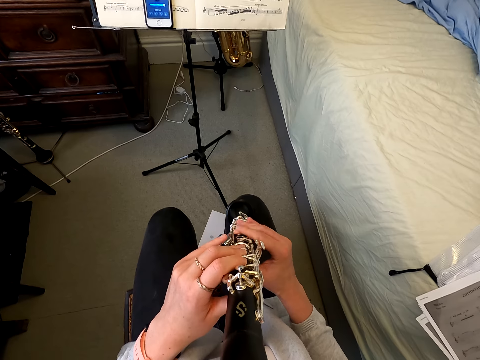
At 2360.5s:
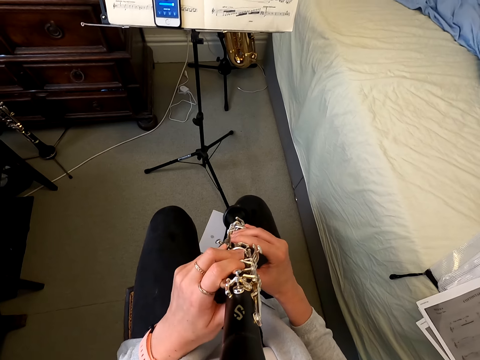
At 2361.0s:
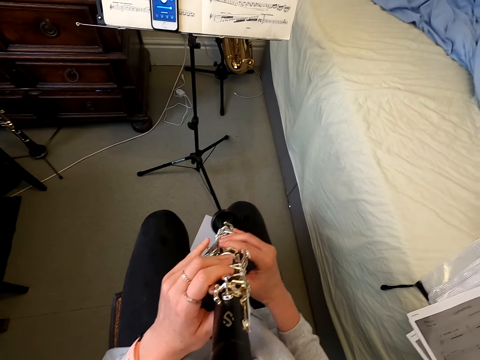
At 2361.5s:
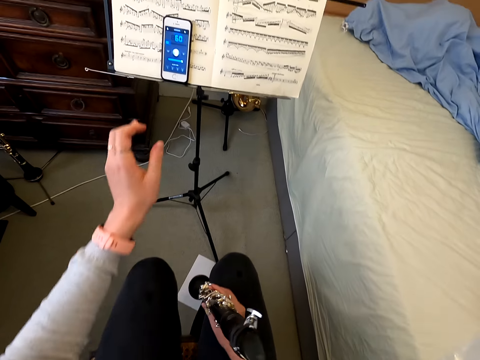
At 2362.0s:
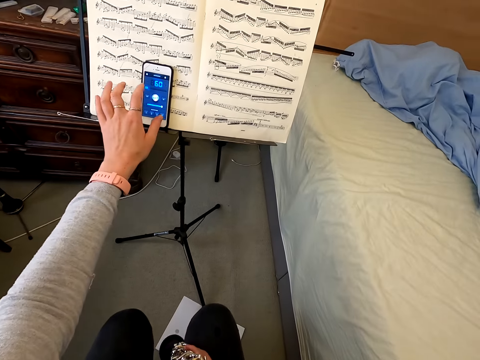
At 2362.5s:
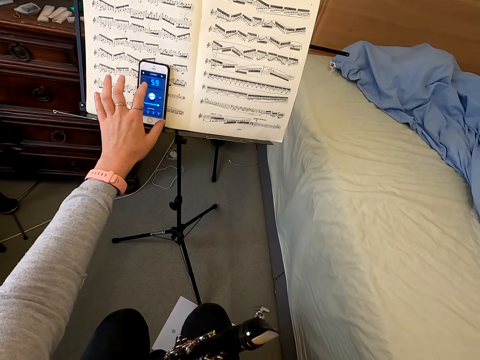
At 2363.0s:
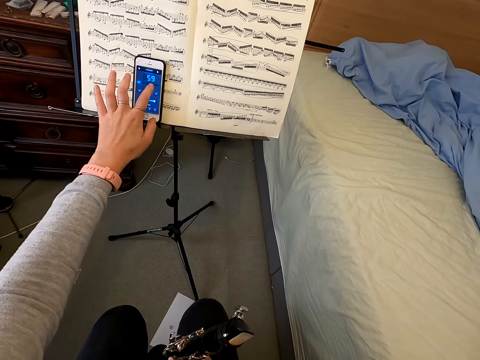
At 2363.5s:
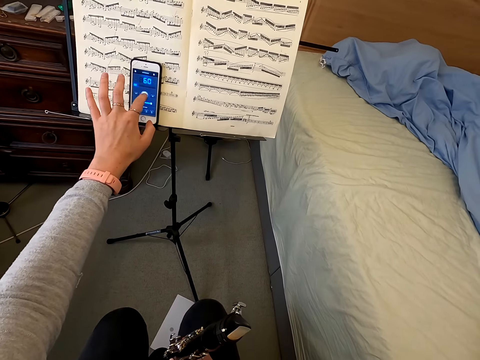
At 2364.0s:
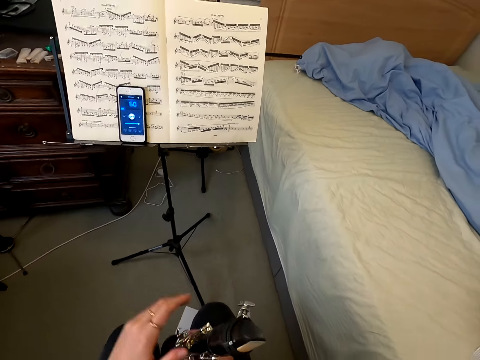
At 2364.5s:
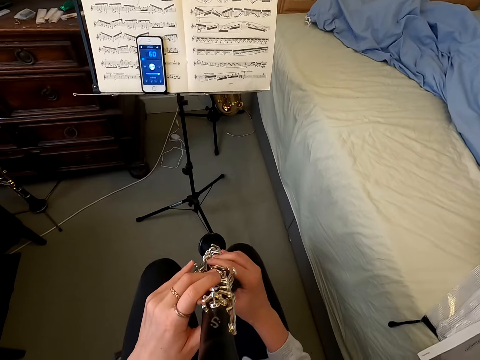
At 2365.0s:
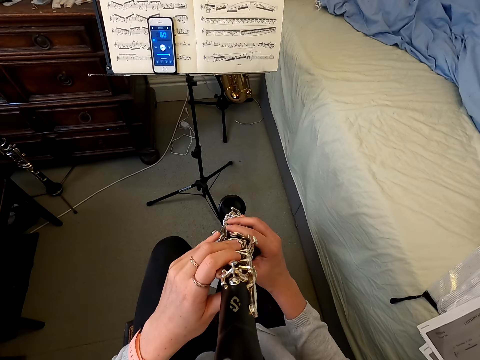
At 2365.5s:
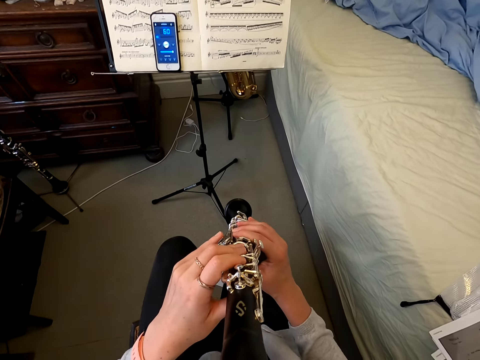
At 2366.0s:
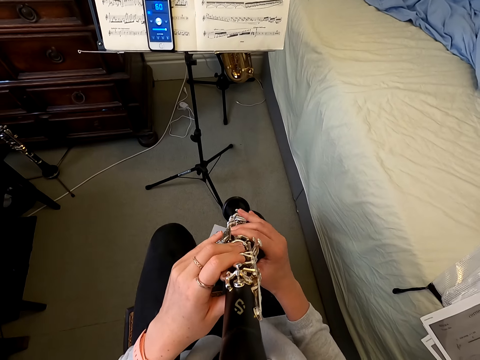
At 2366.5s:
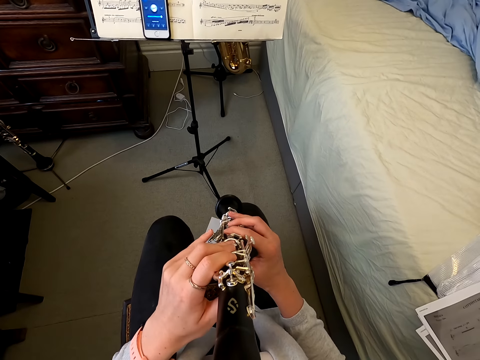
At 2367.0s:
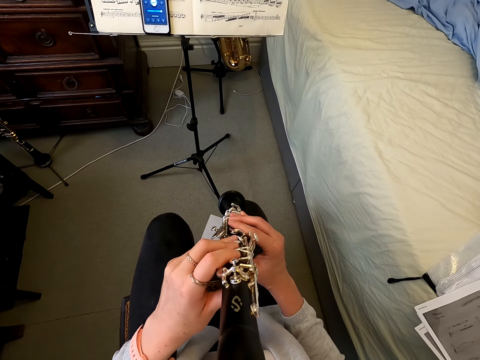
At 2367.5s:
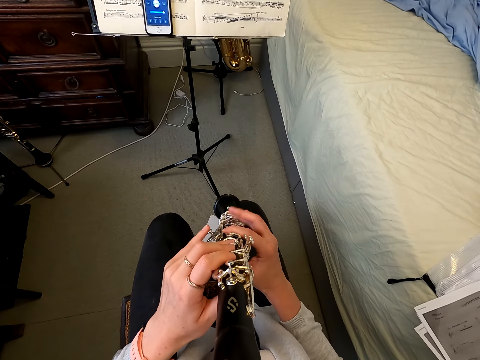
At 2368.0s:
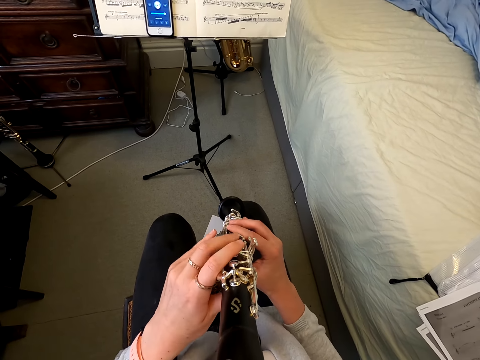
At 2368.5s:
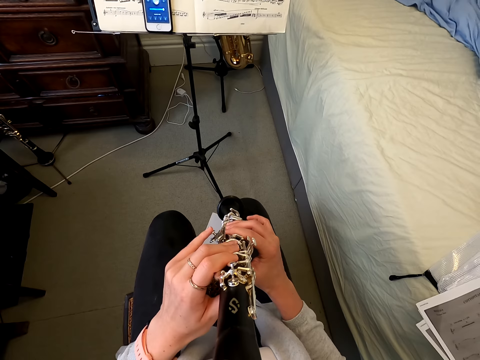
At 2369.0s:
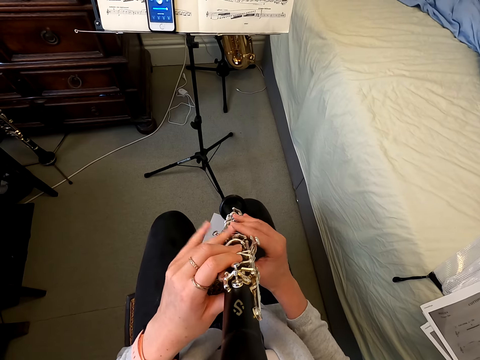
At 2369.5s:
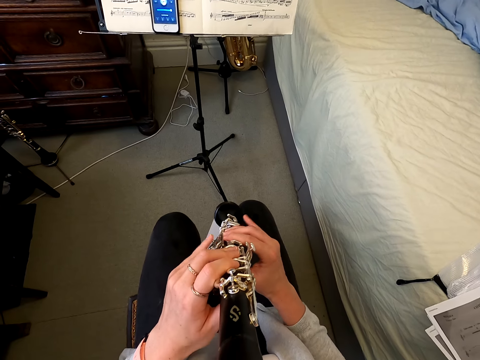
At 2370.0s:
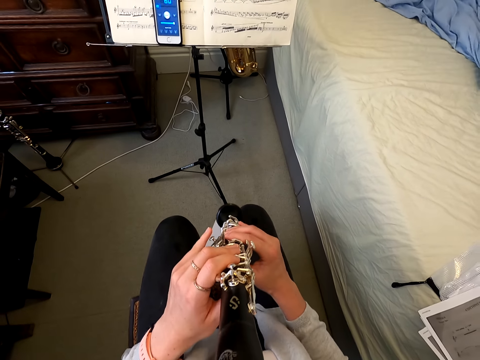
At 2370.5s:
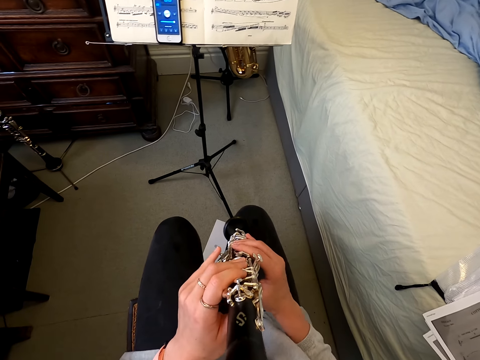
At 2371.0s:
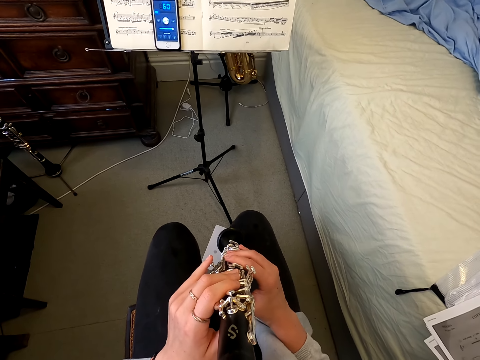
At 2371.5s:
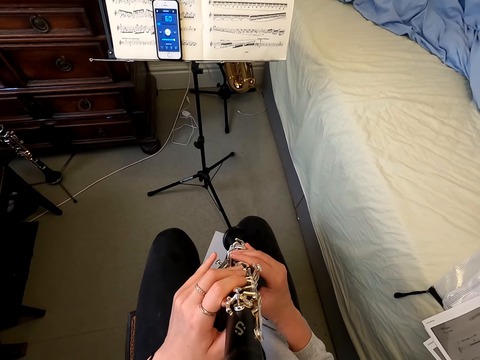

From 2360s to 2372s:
The camera wearer touches her cellphone. They play the clarinet.

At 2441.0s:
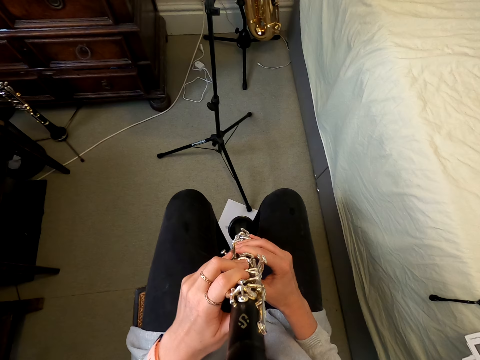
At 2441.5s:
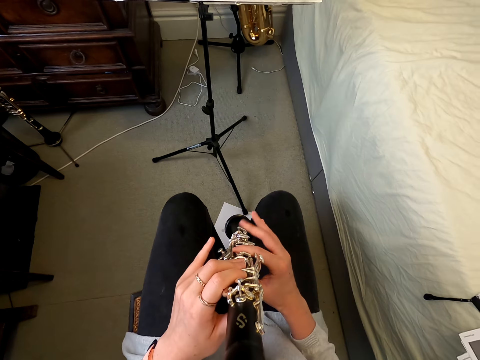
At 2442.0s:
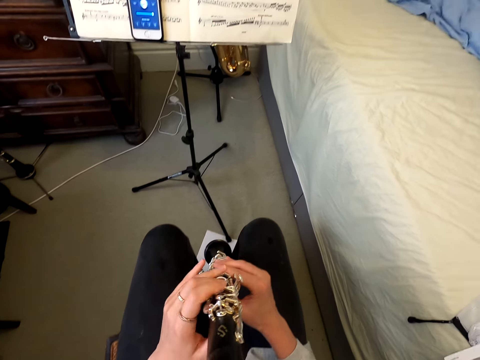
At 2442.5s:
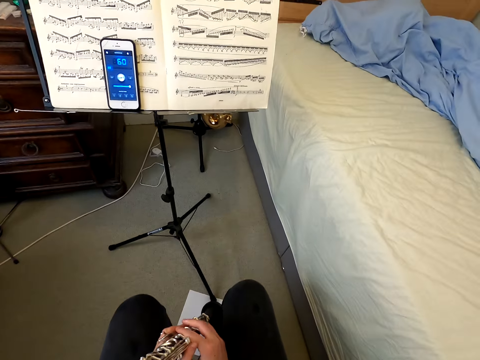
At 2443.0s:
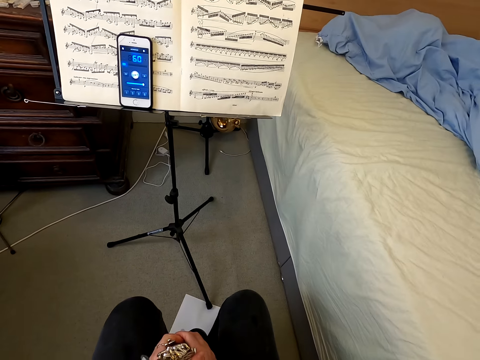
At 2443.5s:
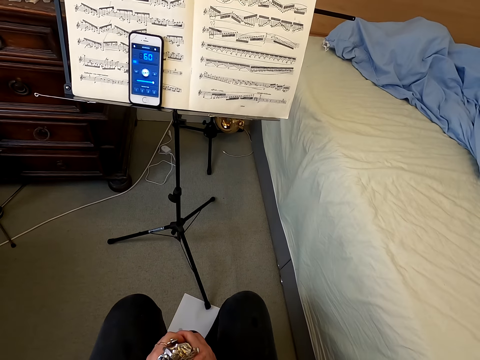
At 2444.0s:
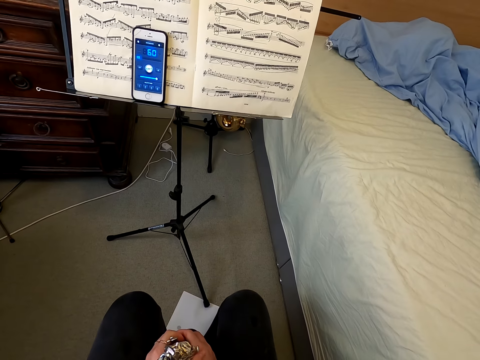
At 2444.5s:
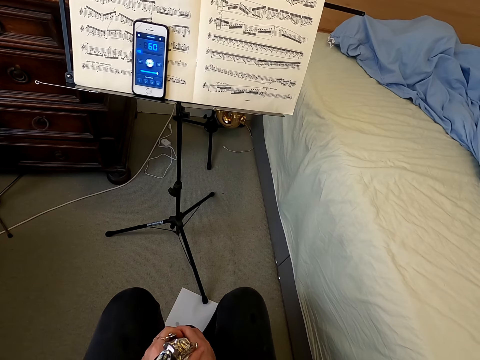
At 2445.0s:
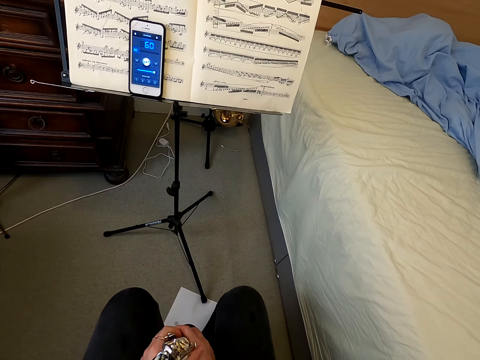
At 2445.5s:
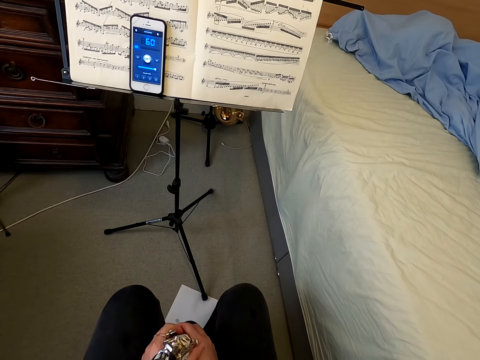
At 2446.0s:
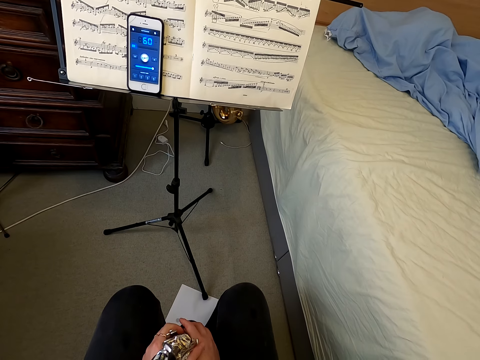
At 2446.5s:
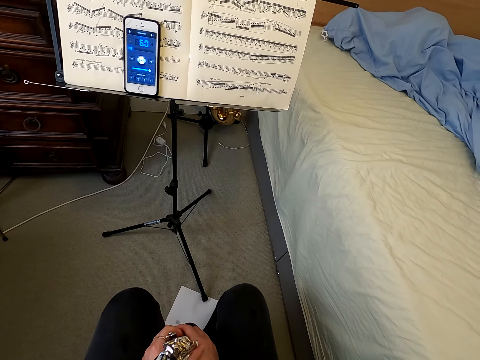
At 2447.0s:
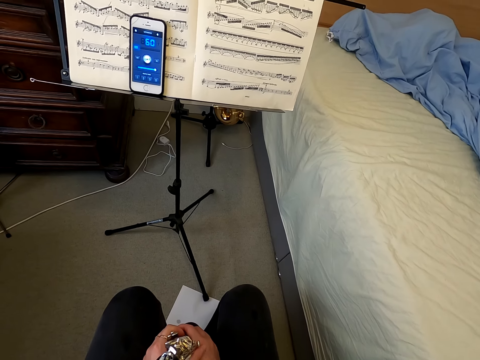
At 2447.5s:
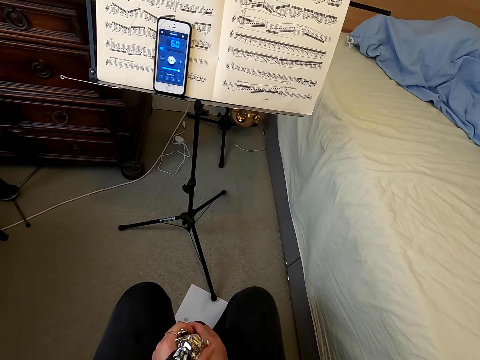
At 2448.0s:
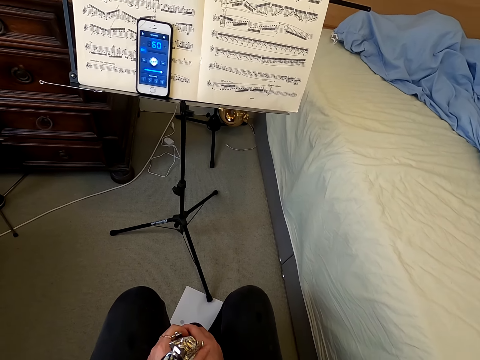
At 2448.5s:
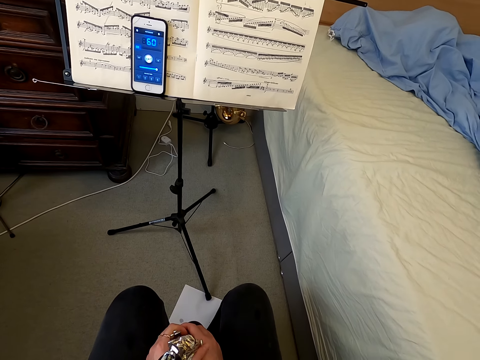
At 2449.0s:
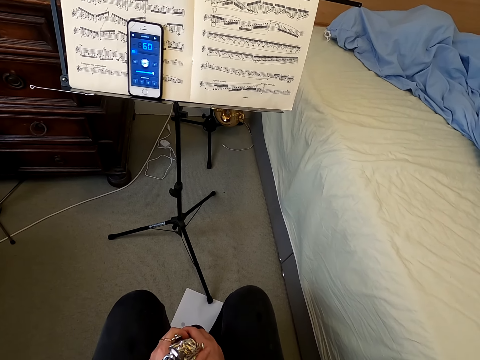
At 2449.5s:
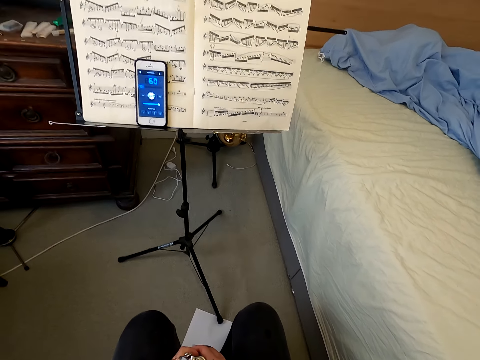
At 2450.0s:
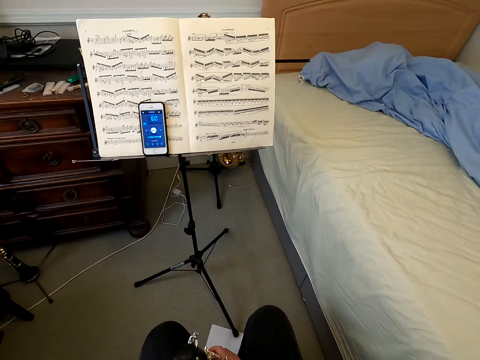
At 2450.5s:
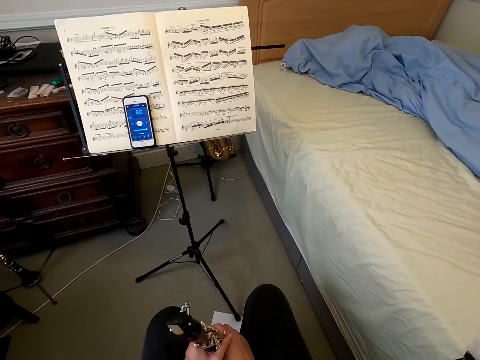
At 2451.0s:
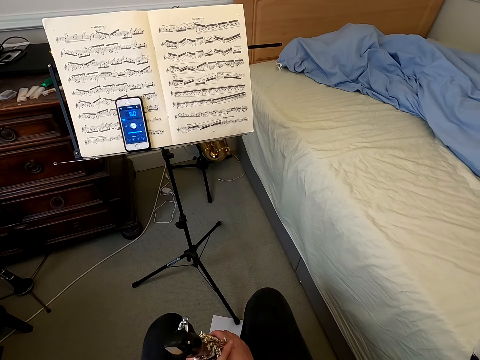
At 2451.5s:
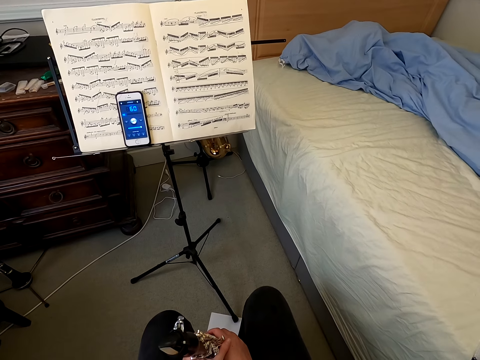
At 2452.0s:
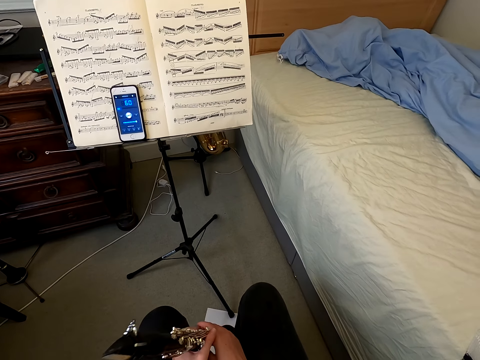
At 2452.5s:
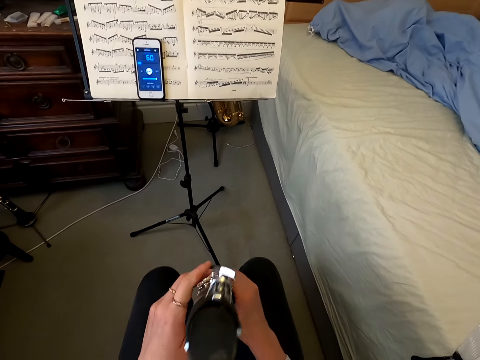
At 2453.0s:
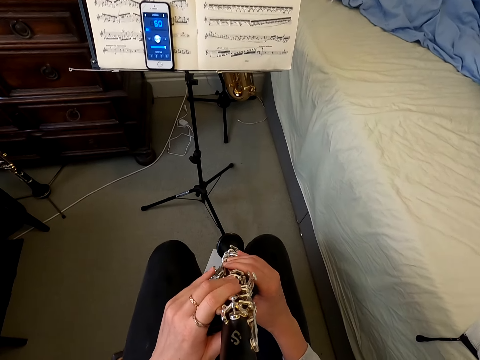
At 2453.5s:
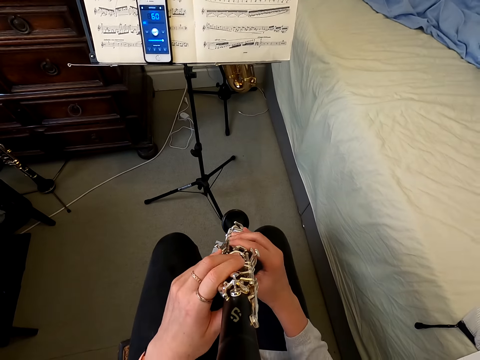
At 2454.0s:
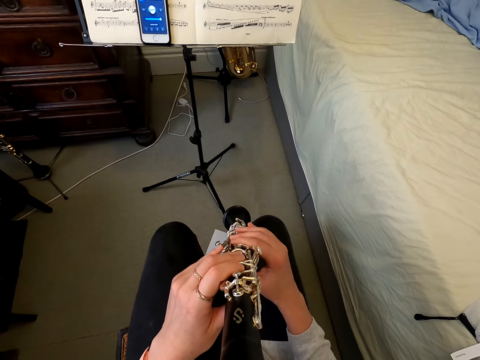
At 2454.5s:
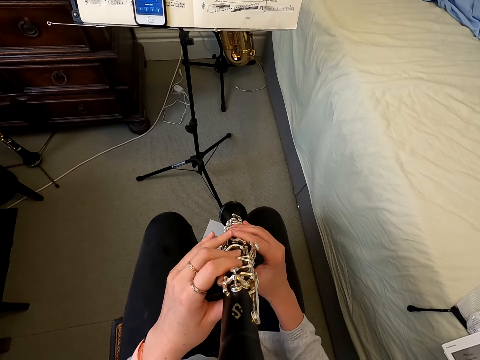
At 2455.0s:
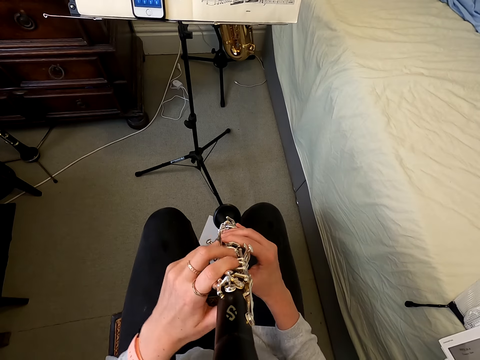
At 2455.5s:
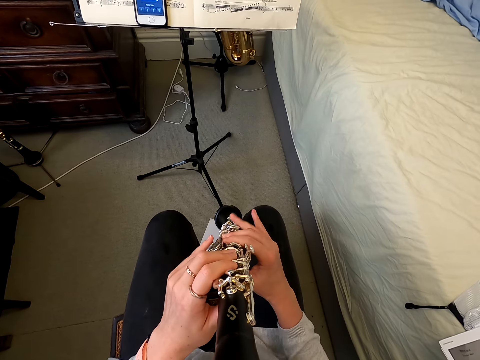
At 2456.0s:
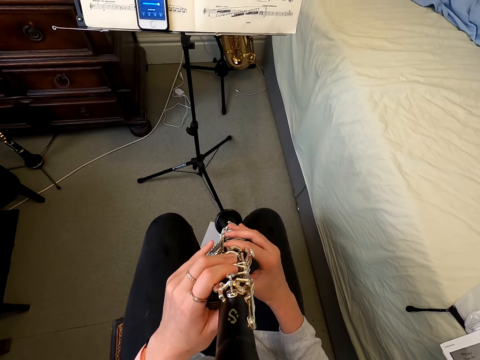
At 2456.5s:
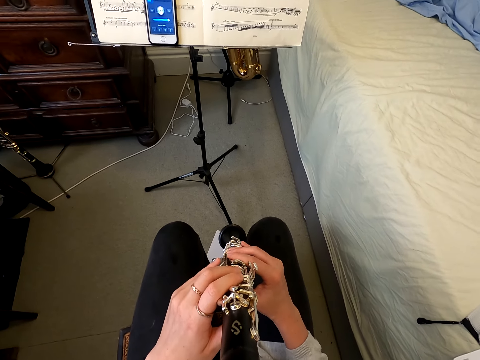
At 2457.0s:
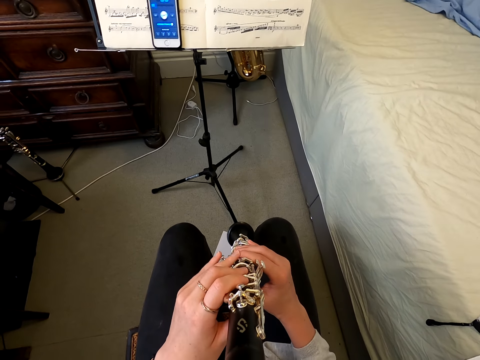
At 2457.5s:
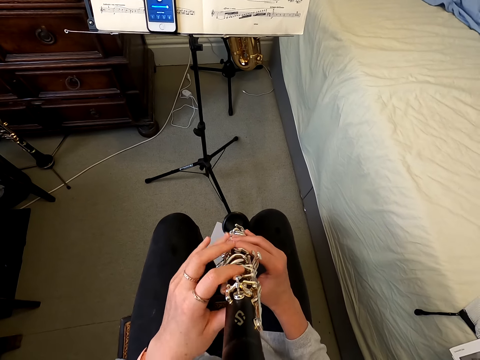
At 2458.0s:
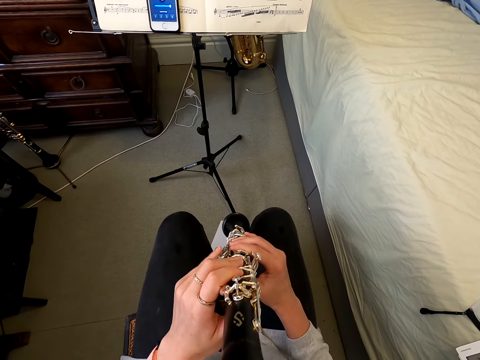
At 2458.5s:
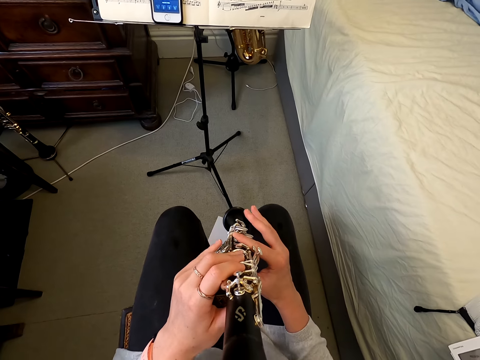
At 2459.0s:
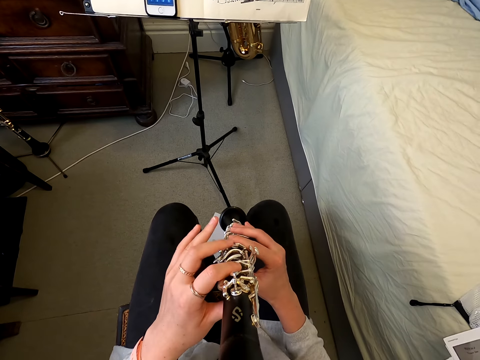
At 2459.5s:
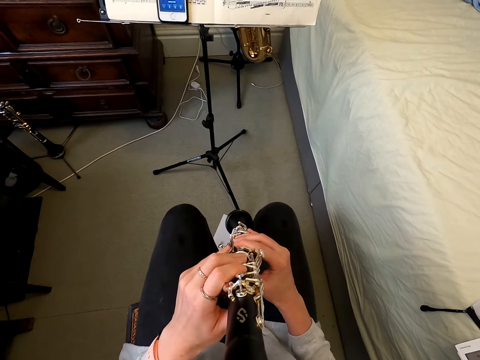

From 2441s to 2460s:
The camera wearer drops the reed instrument. They stare at the book. They play the clarinet.
